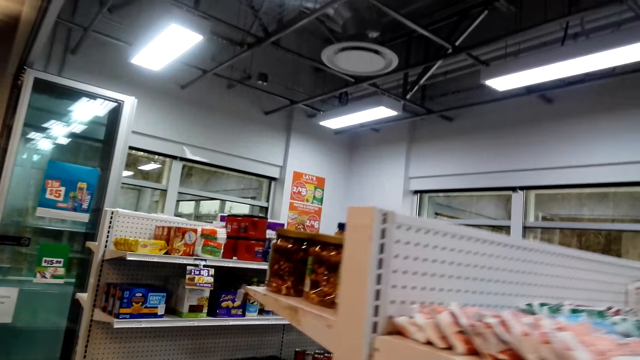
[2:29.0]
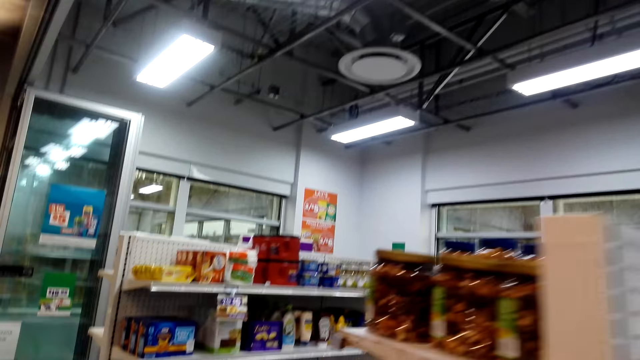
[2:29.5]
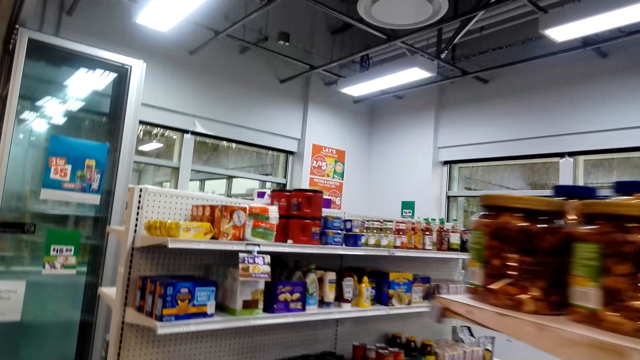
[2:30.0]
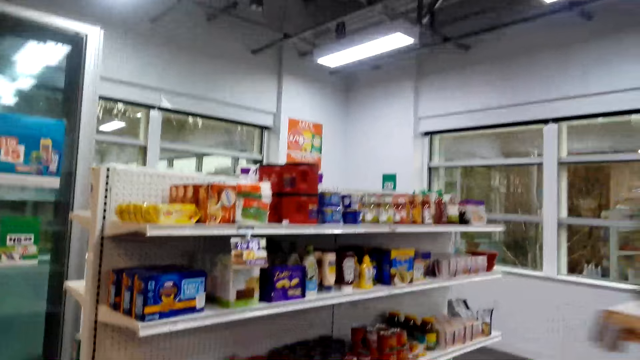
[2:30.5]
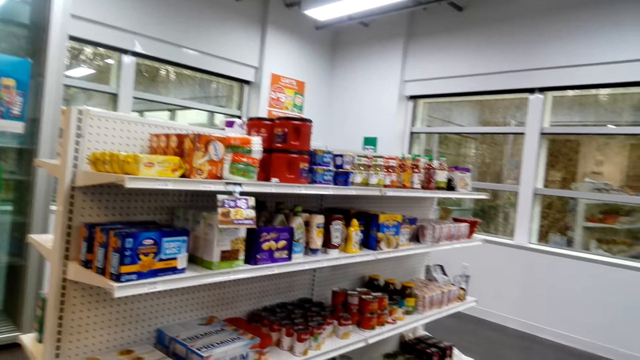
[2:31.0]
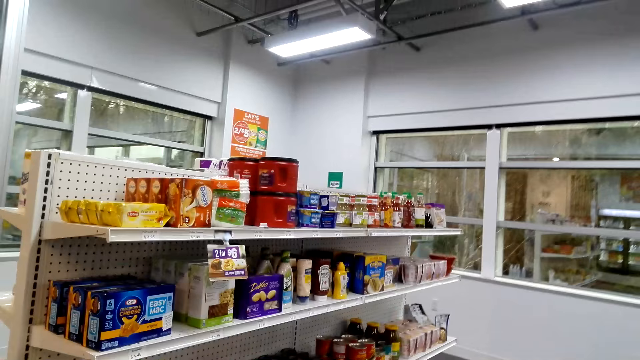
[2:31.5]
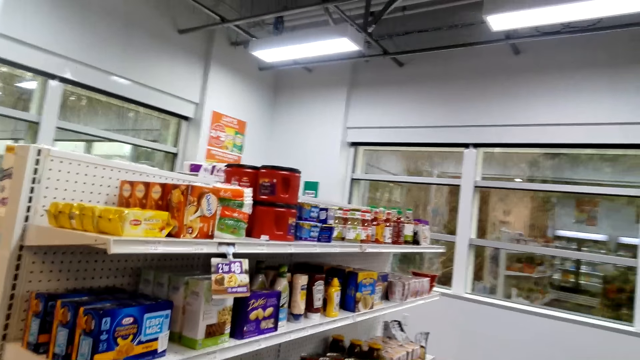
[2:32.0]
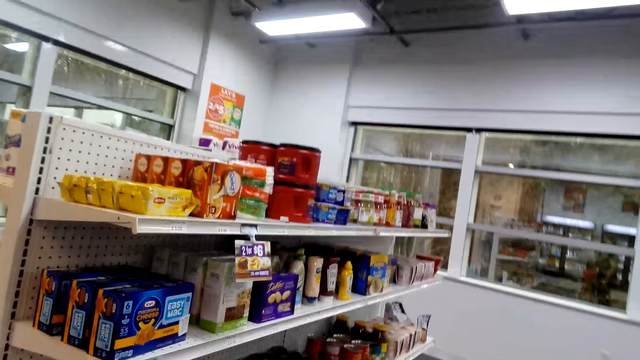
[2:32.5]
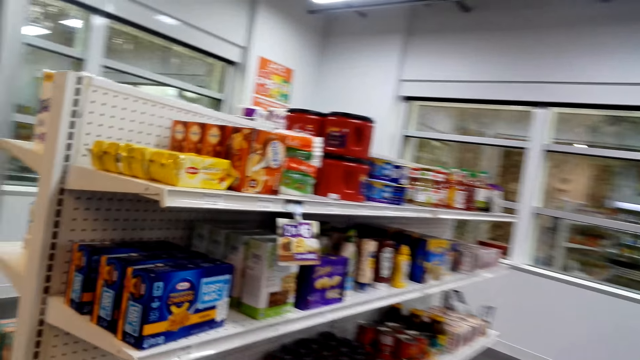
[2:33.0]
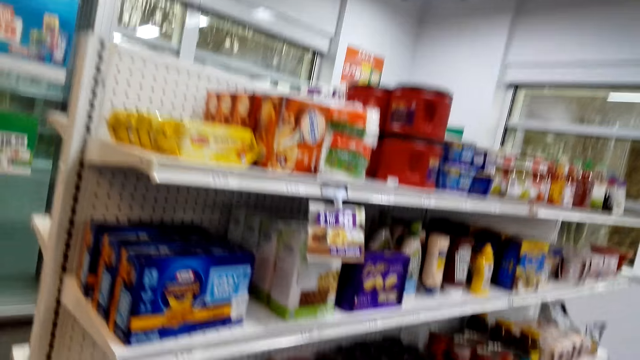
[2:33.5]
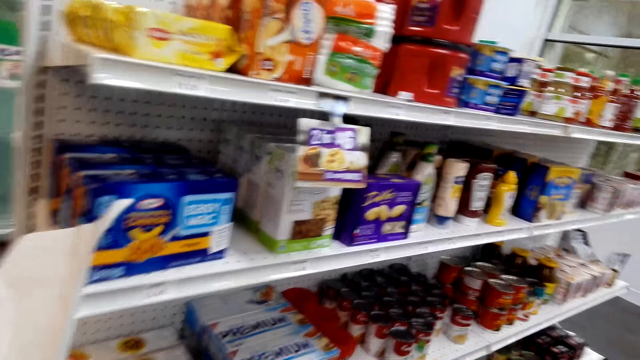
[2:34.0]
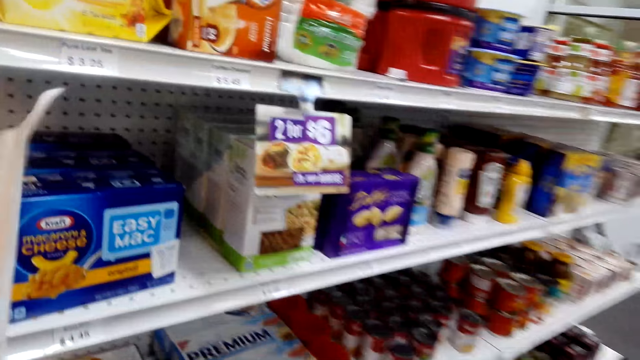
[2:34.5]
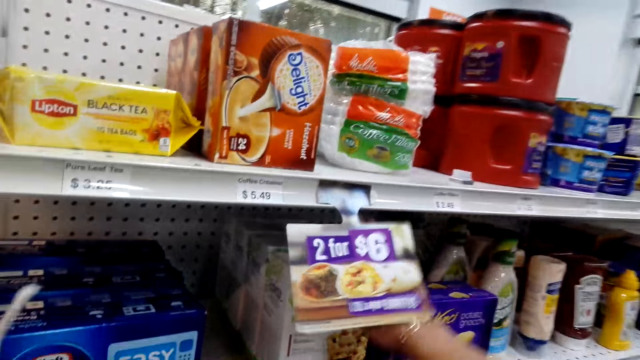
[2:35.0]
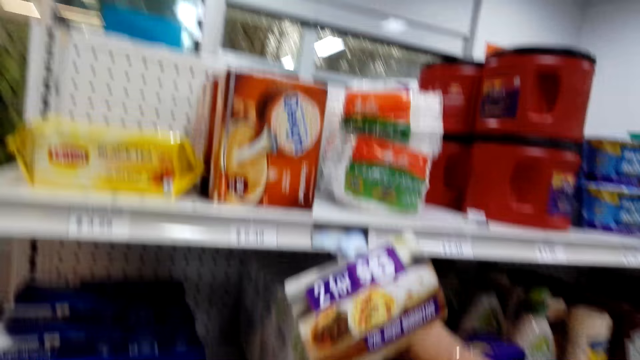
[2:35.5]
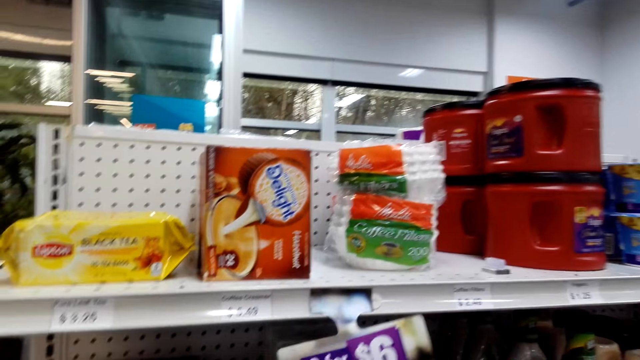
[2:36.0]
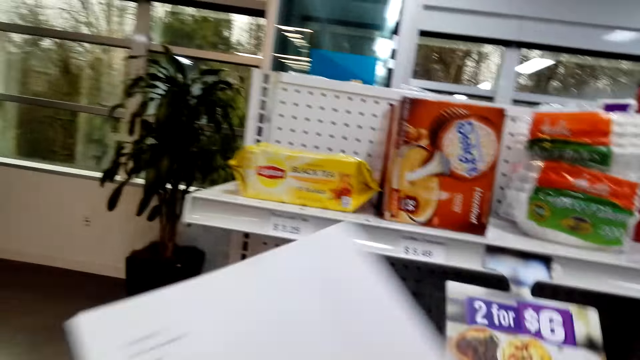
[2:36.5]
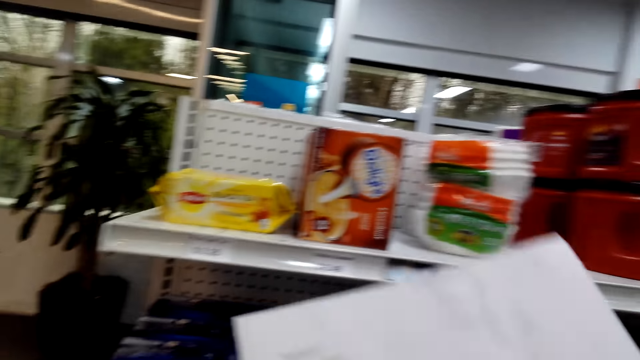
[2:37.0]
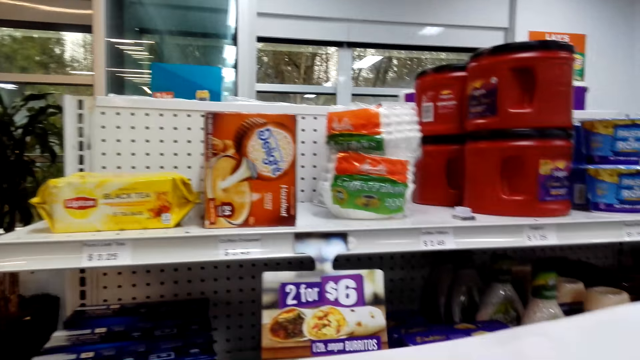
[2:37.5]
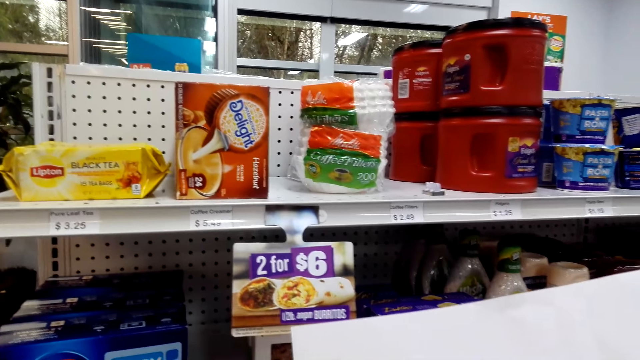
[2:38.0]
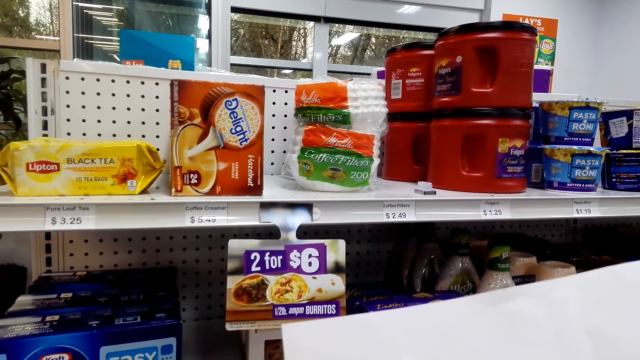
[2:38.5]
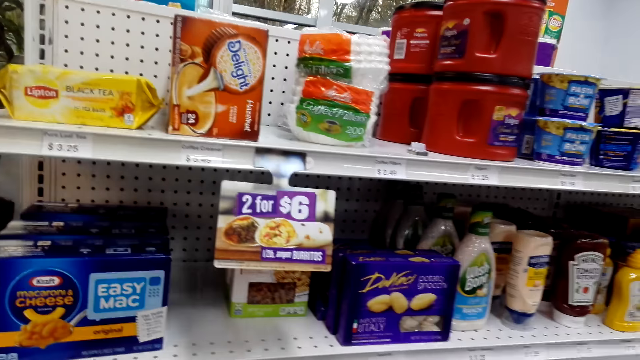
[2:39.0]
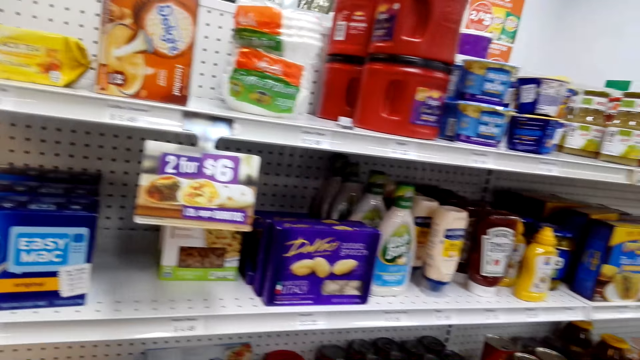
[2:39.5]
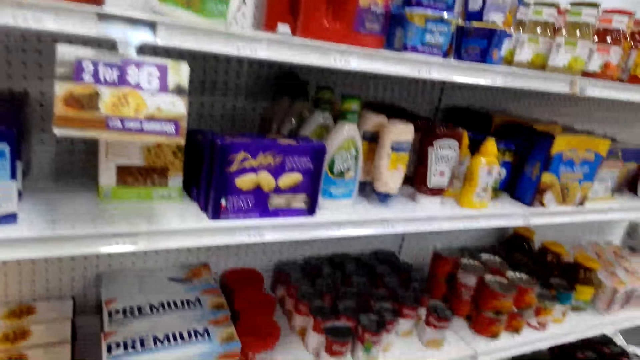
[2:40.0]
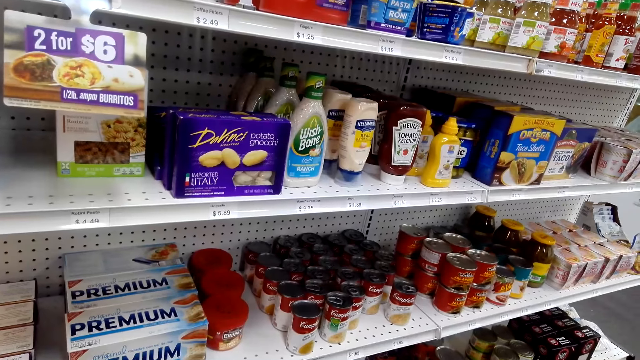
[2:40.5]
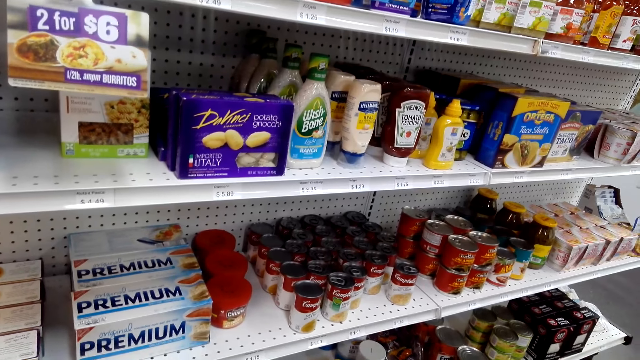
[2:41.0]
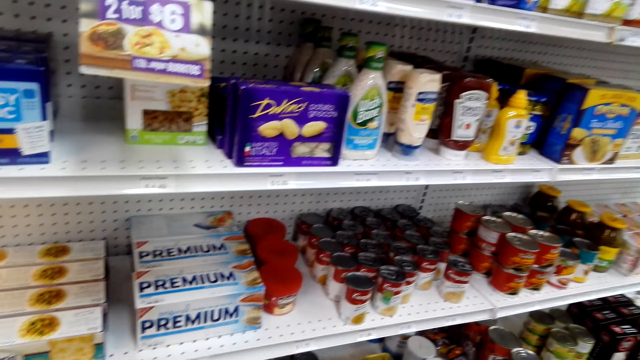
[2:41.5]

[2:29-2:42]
The camera wearer touches a sign post. They pick a burrito from the shelf. They look around. They read the shopping list.

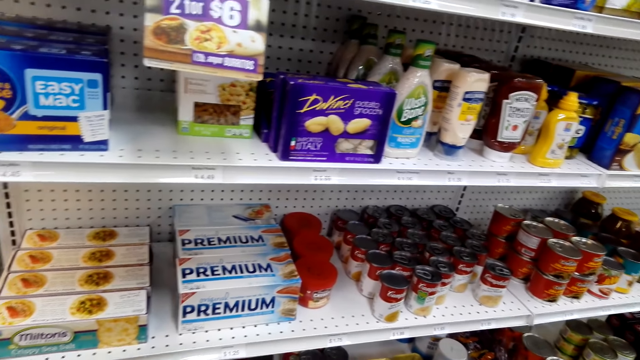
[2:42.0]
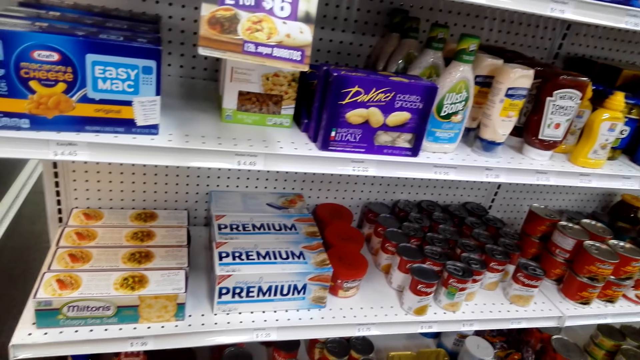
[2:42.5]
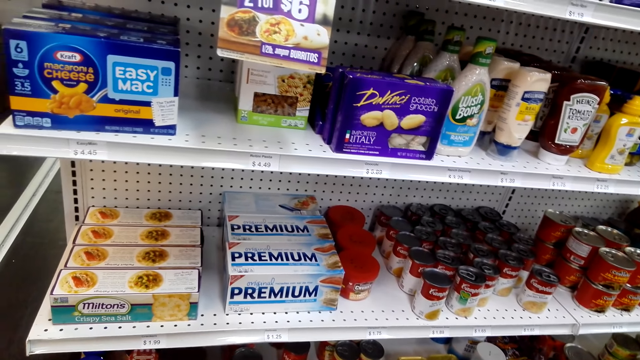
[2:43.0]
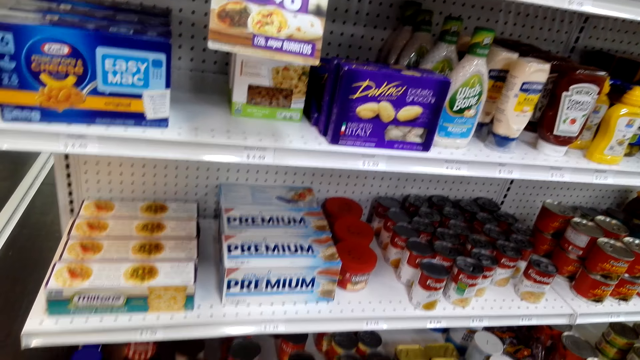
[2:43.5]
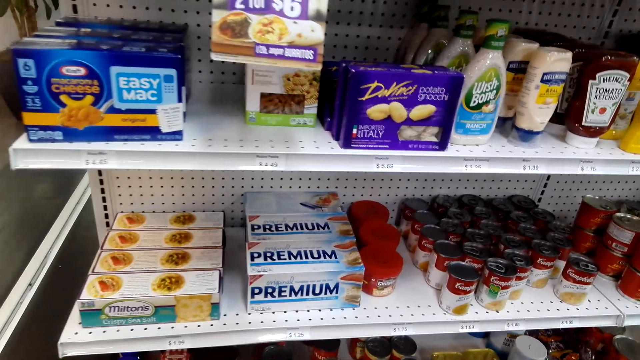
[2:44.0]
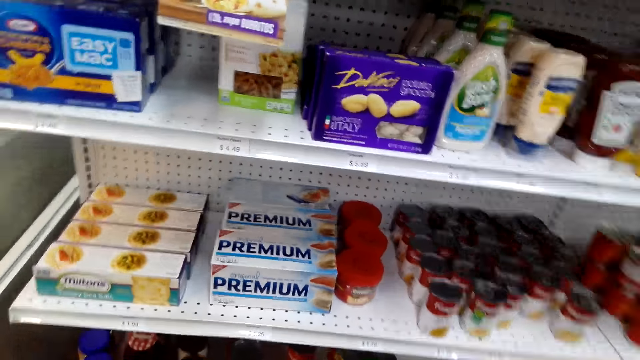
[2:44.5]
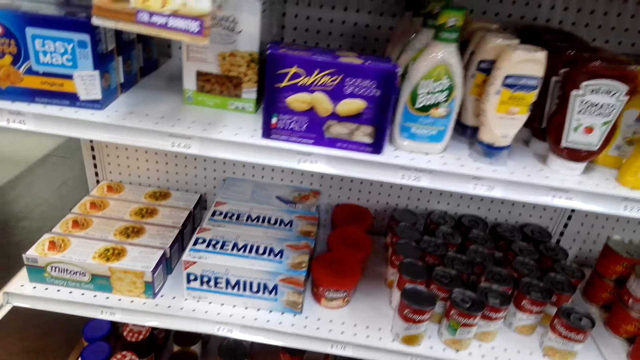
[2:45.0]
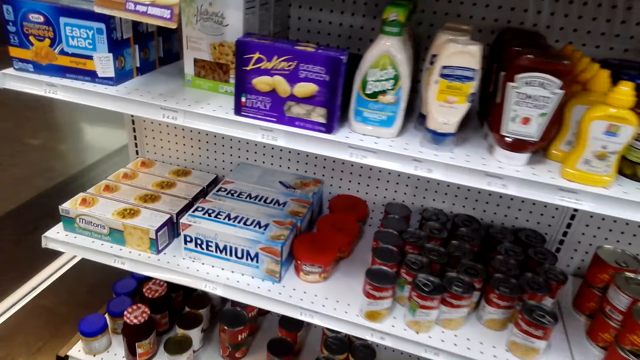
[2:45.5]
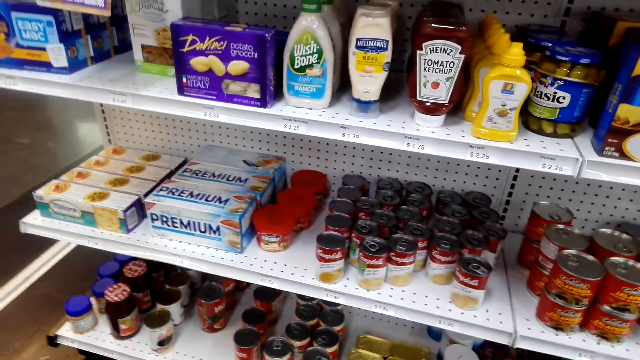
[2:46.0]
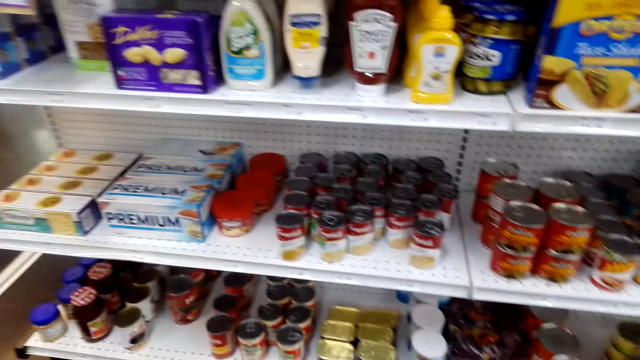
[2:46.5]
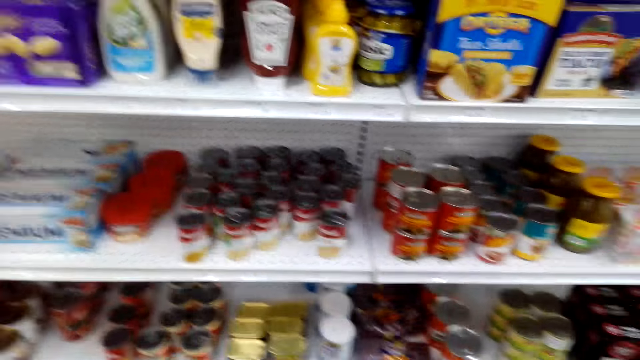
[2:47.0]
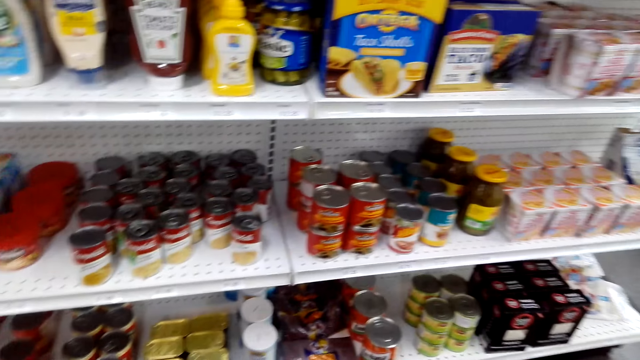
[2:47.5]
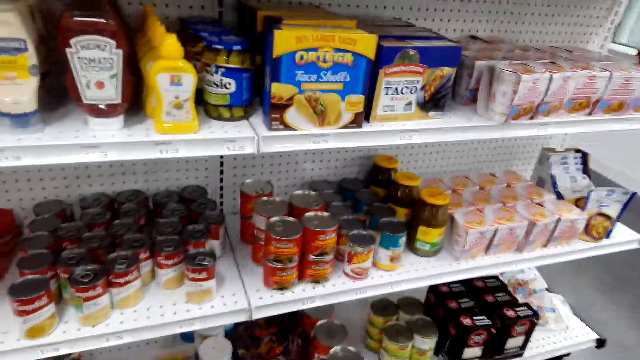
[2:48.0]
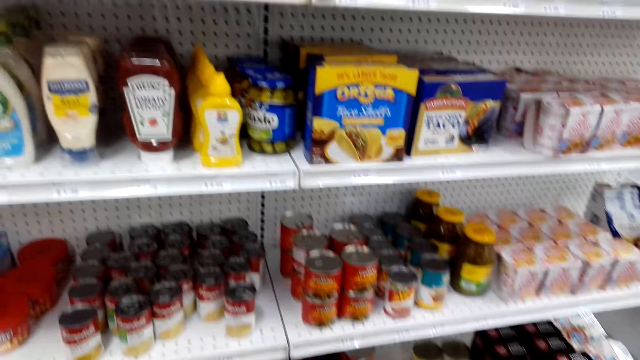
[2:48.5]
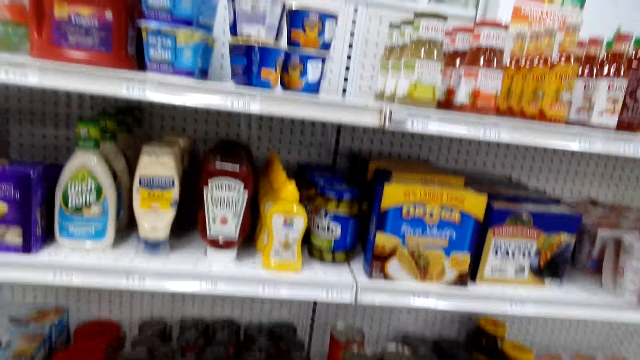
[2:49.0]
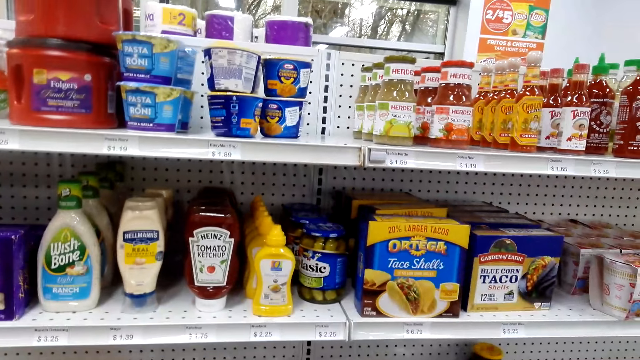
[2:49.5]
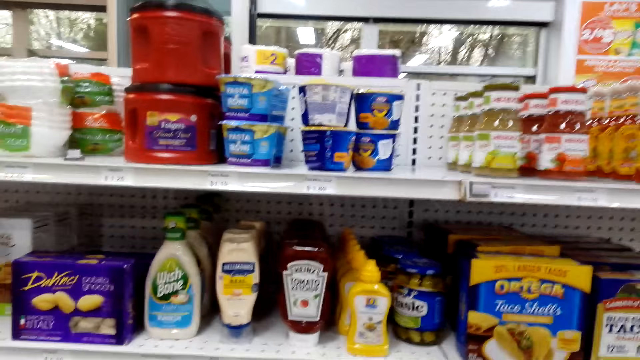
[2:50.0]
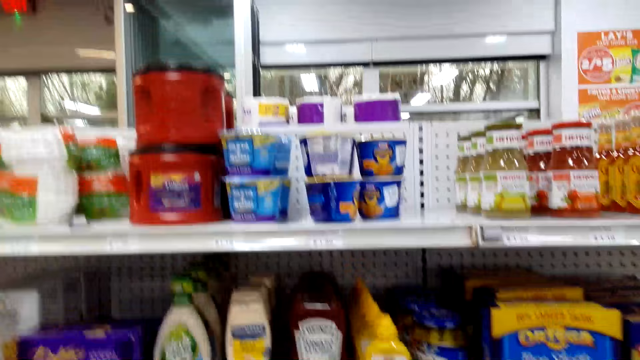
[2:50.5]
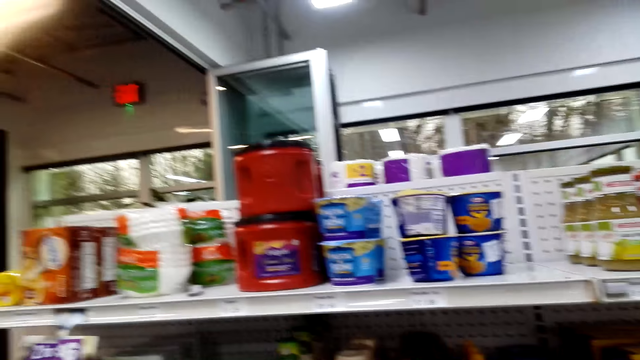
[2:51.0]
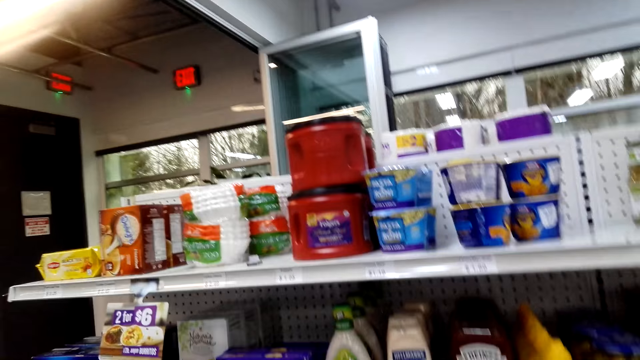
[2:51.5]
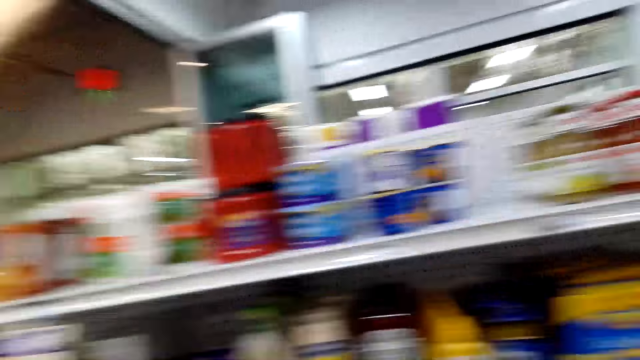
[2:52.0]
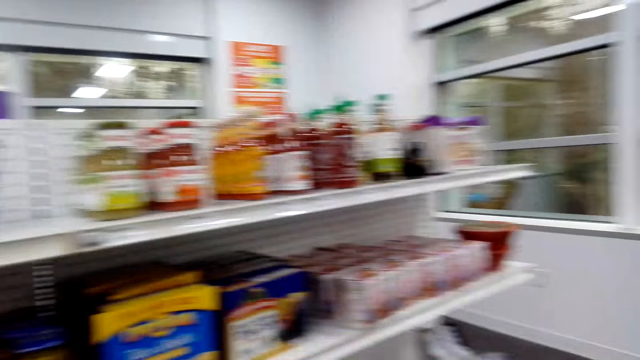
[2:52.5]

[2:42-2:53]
The camera wearer looks around the store shelf.
